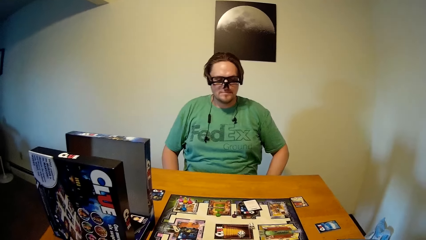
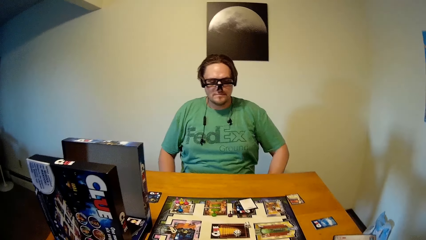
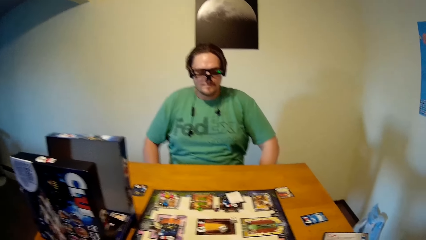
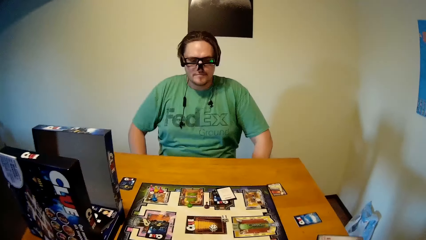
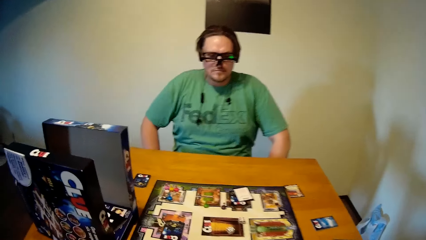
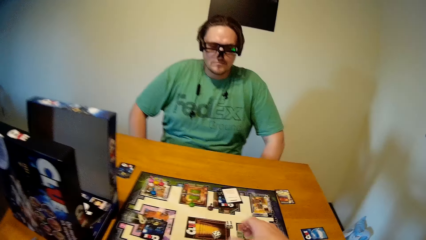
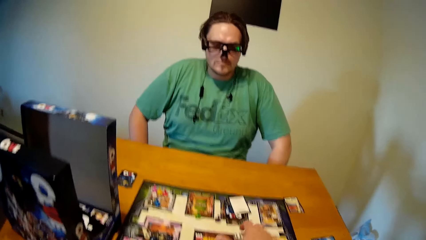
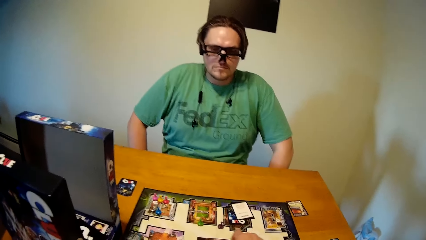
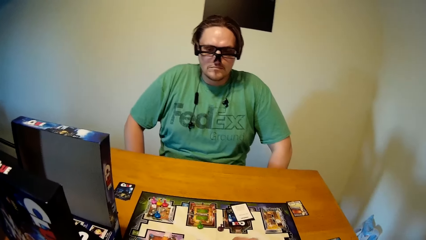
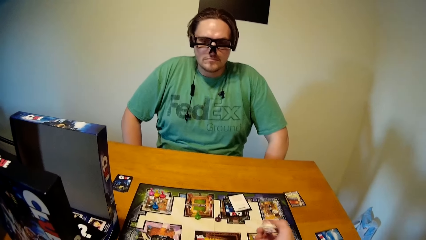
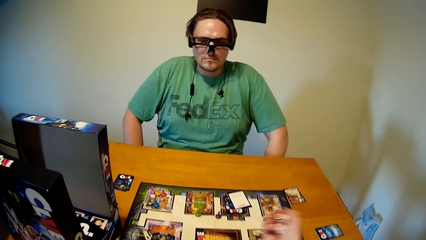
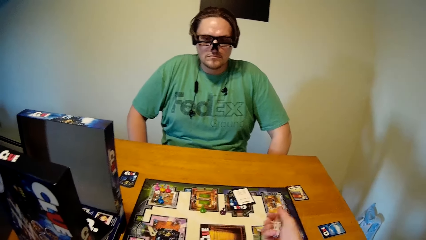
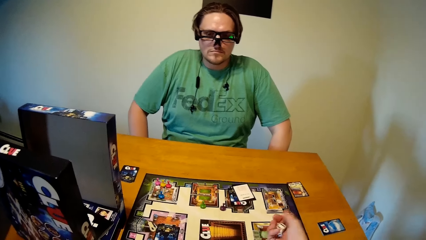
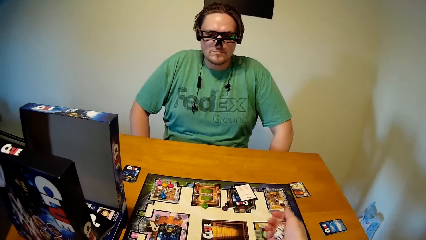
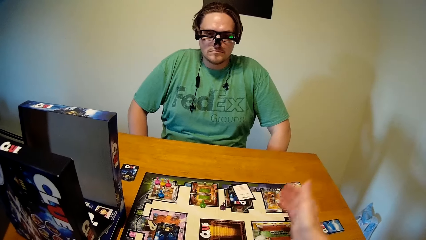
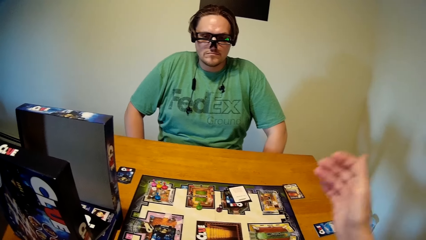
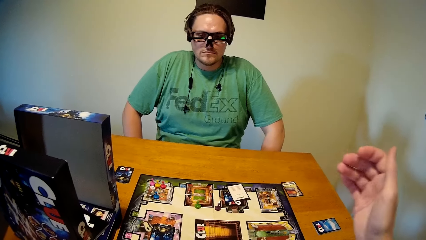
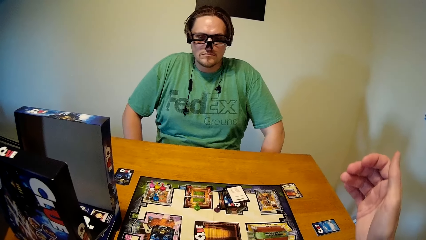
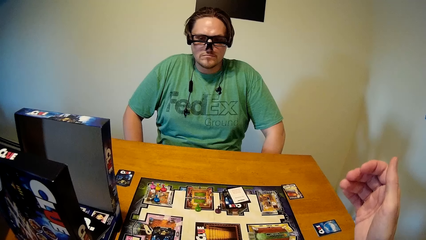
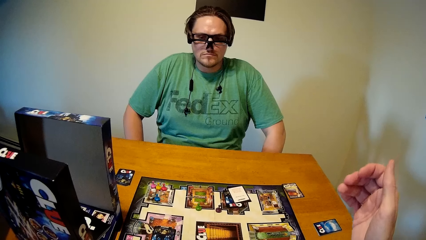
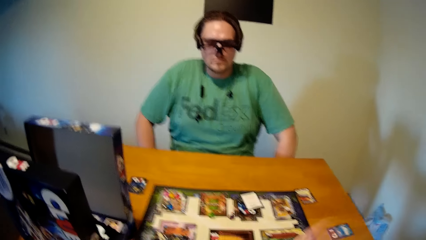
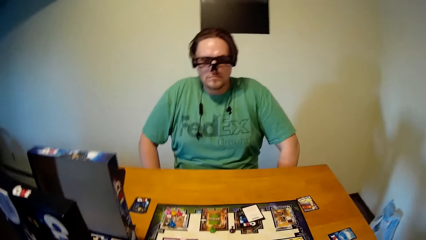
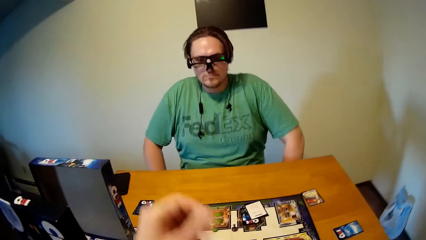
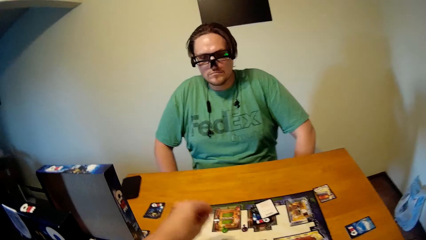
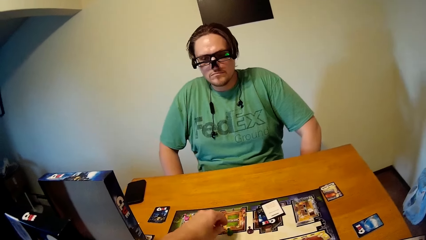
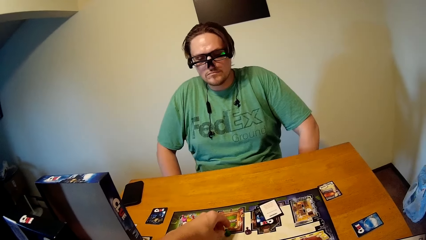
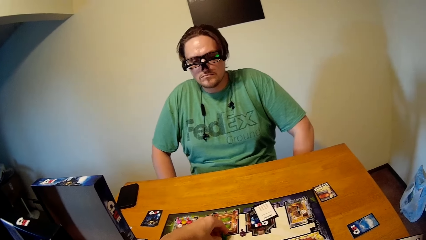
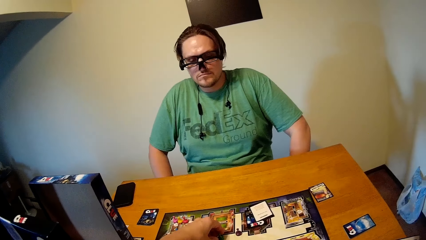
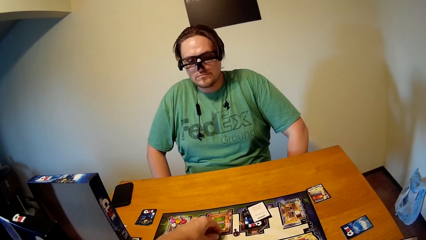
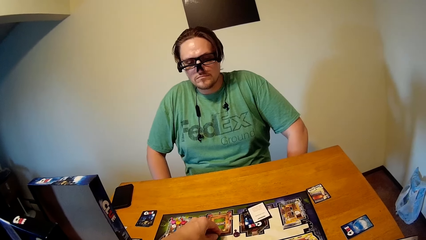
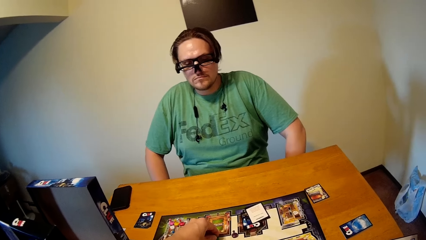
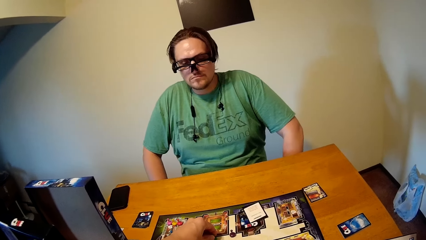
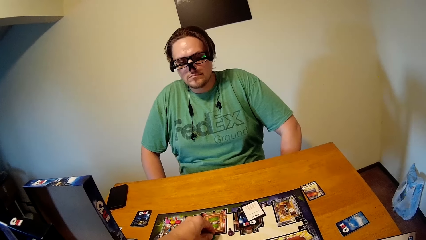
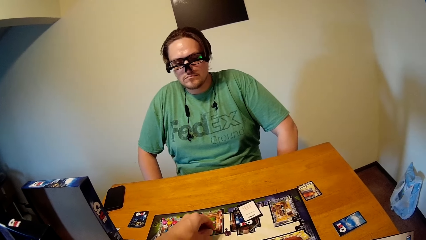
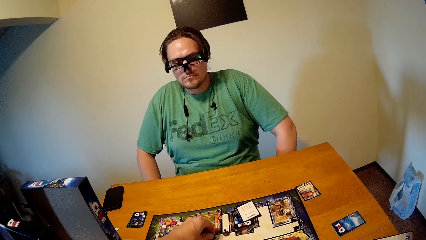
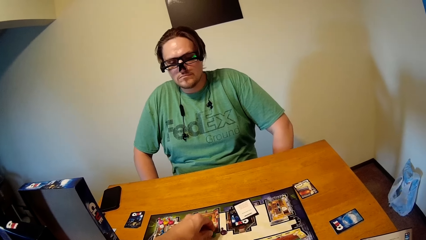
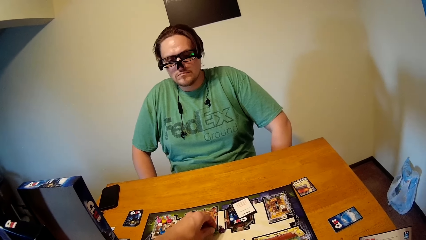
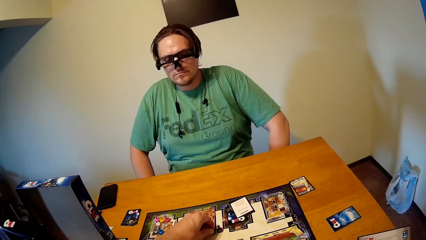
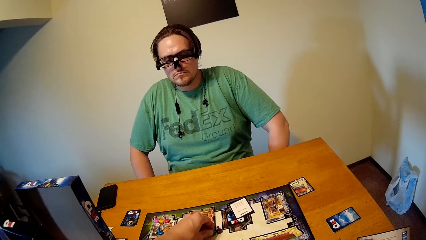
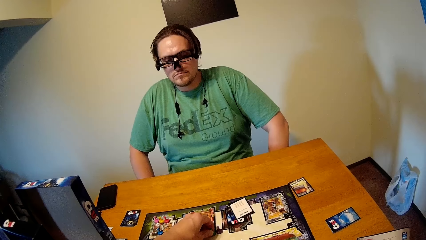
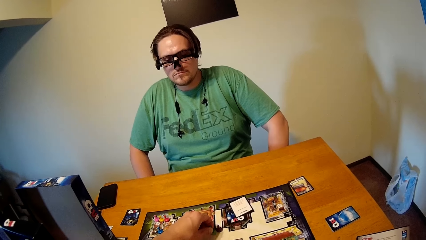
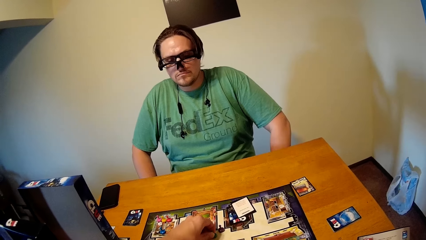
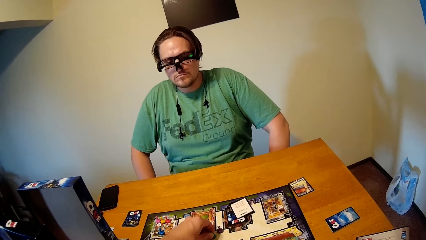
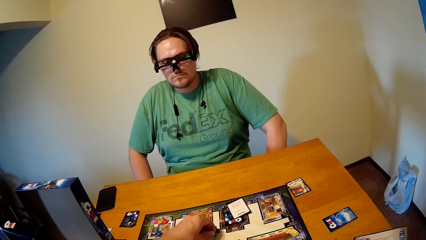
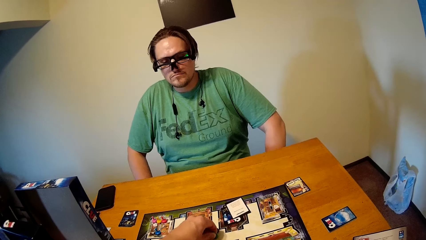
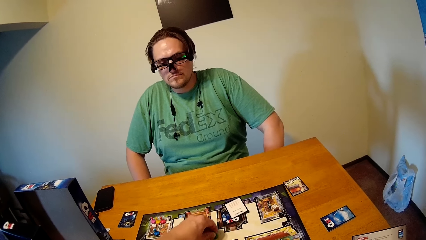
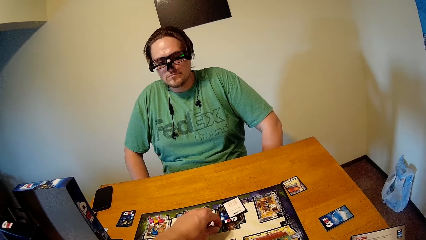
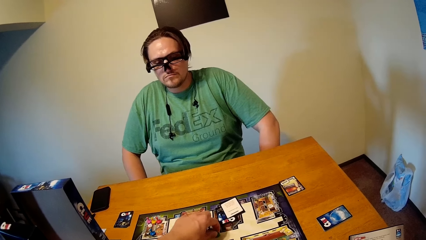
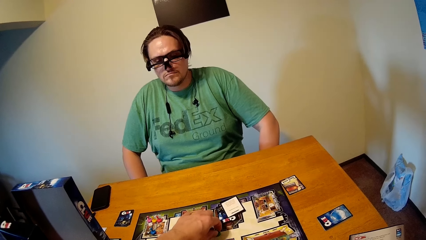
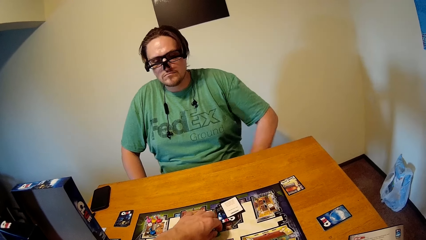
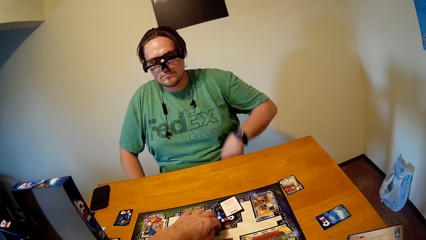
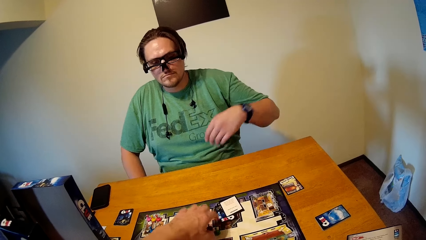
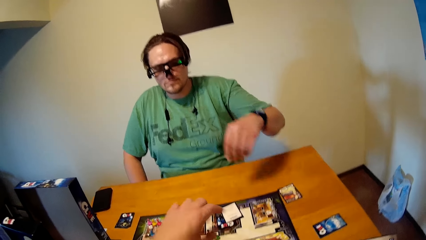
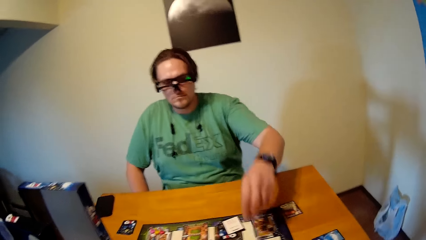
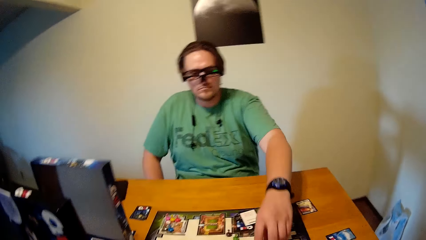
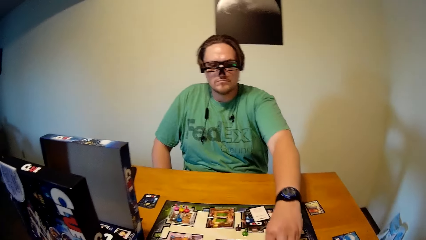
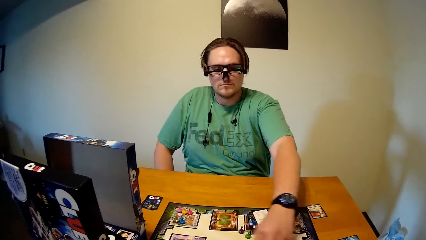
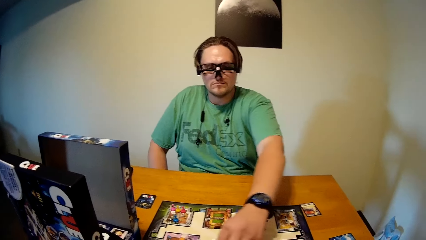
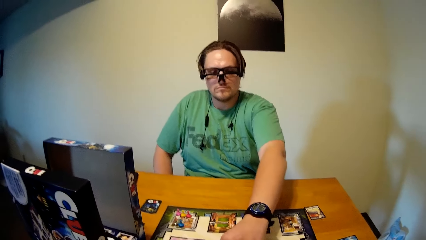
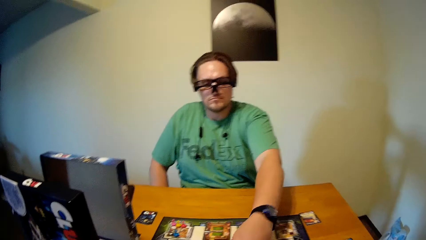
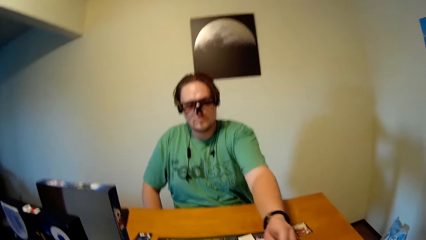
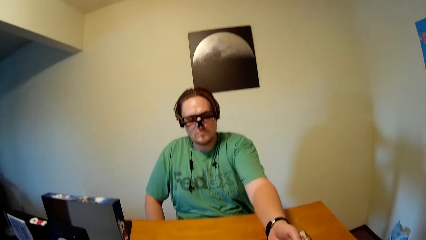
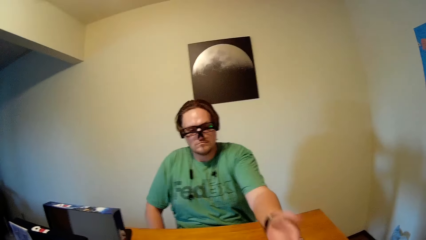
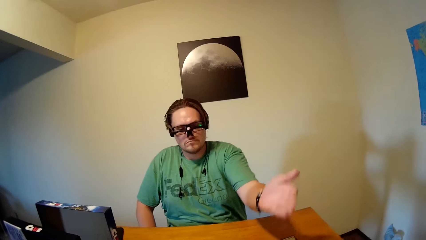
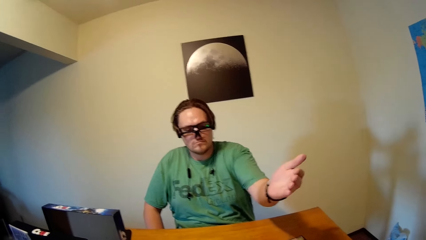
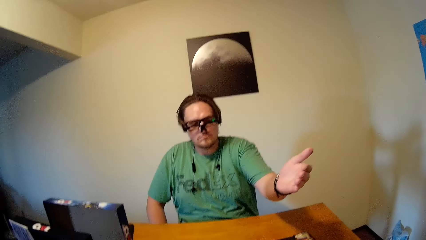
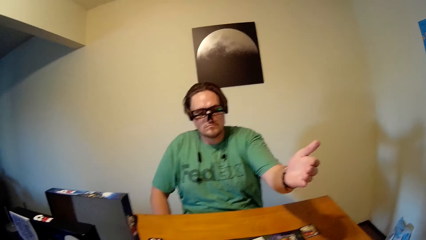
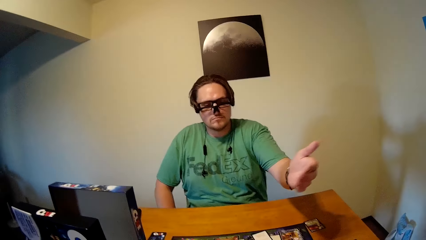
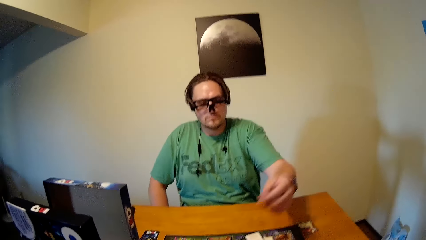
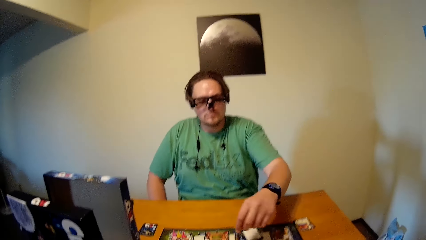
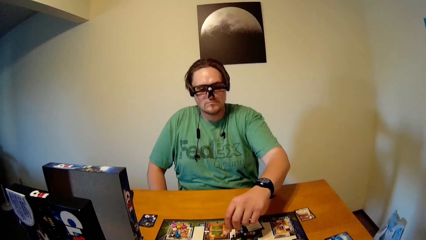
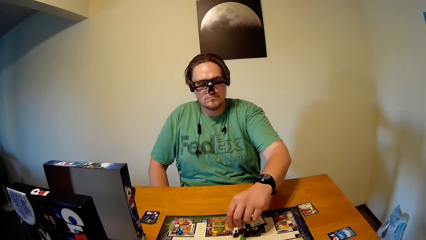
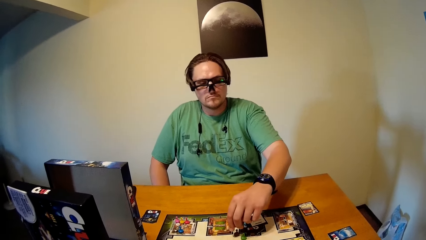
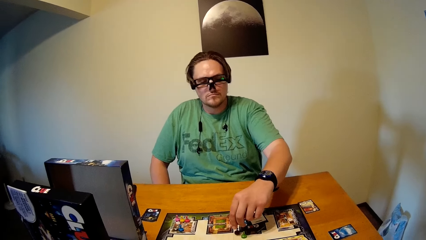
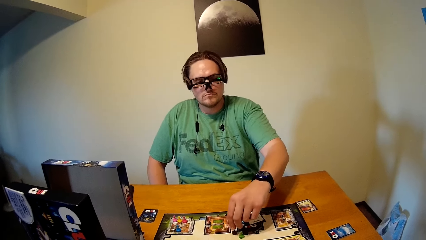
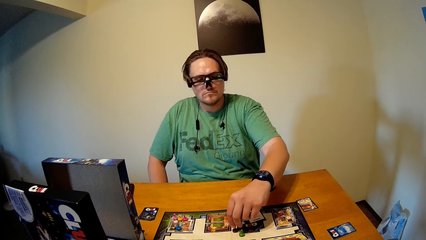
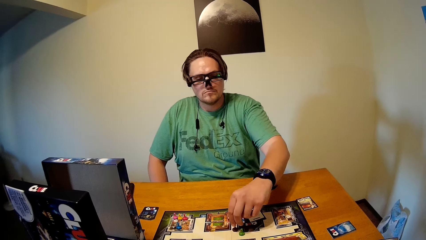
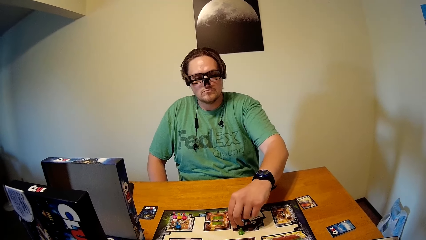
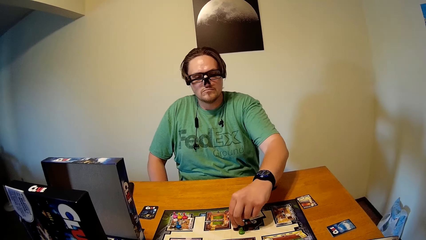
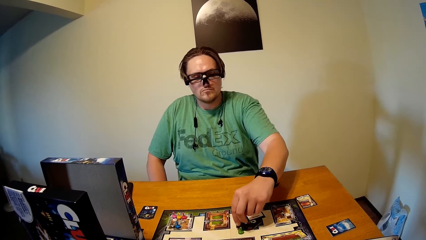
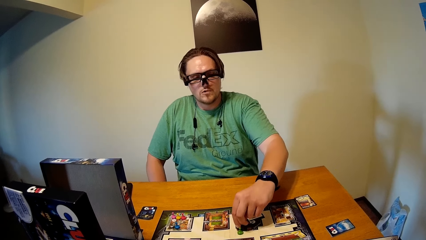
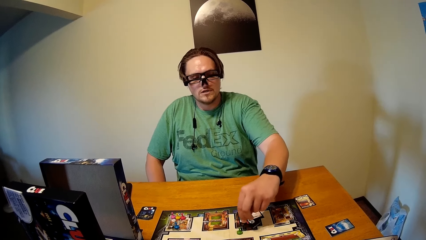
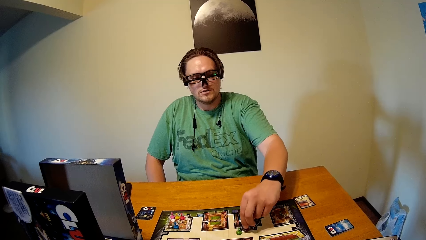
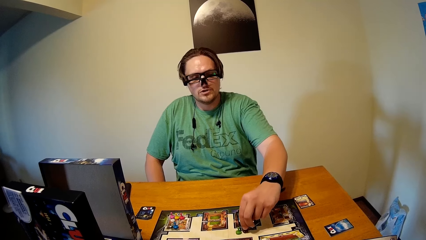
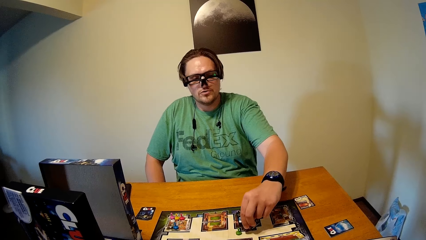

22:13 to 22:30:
The camera wearer picks up the dice. He rolls the dice on the game board with his right hand. He shakes the dice. He moves a game token on the game board with his left hand. A man rolls the dice on the game board with his left hand. The man picks up the dice. He moves the game token on the game board with his right hand.
